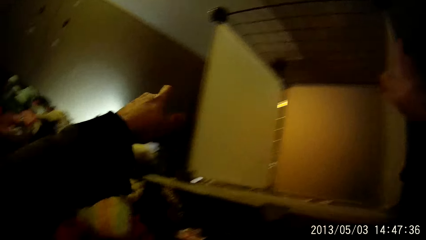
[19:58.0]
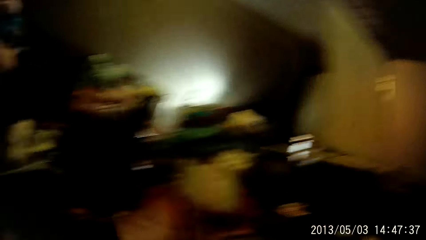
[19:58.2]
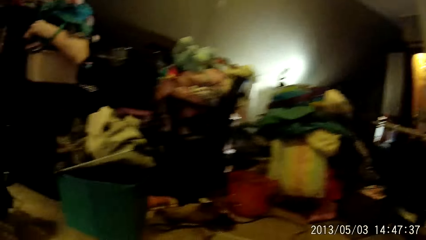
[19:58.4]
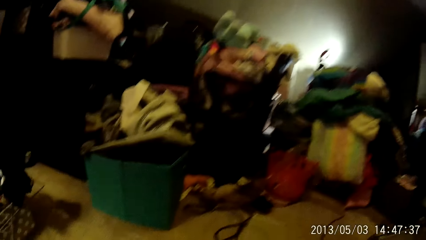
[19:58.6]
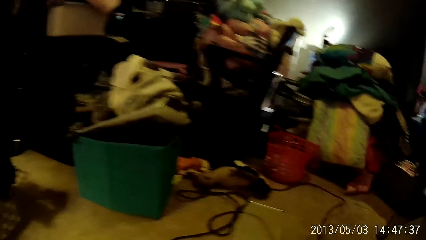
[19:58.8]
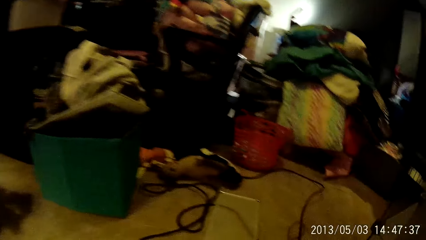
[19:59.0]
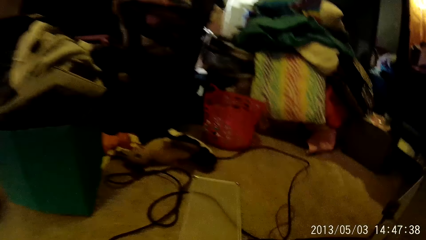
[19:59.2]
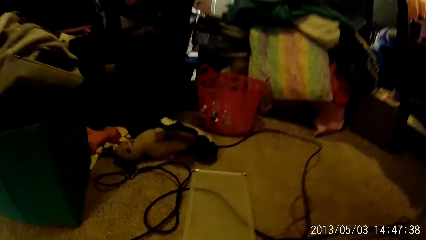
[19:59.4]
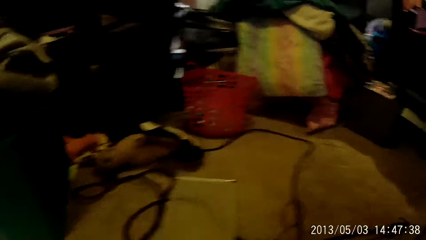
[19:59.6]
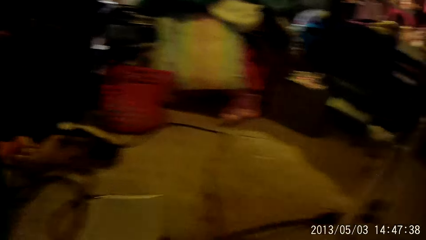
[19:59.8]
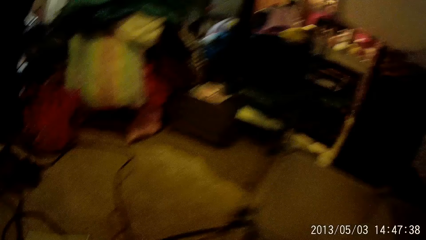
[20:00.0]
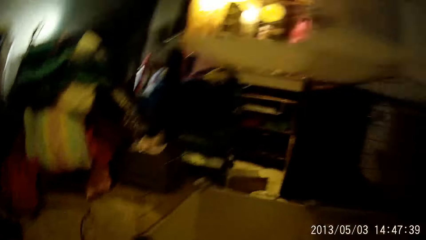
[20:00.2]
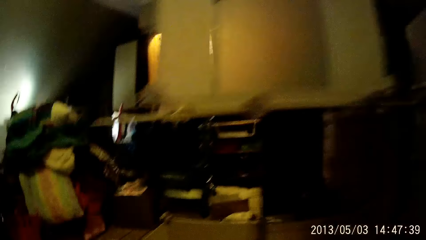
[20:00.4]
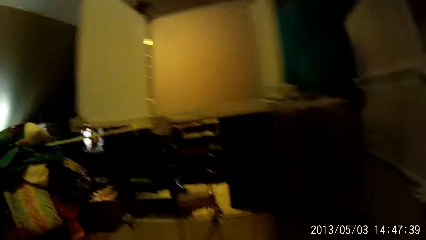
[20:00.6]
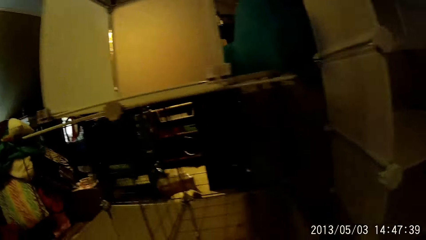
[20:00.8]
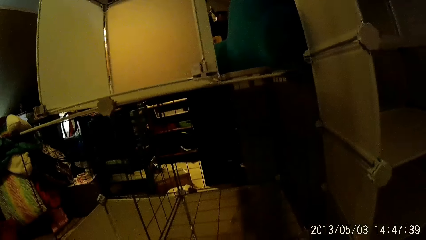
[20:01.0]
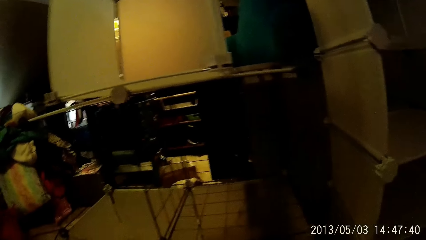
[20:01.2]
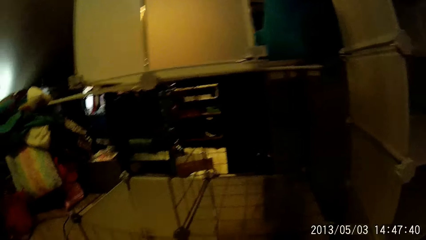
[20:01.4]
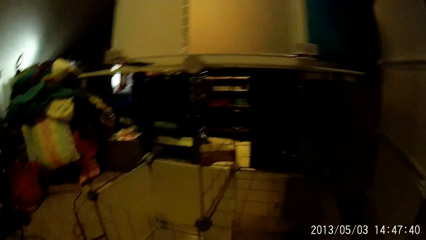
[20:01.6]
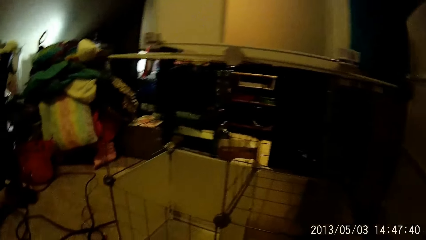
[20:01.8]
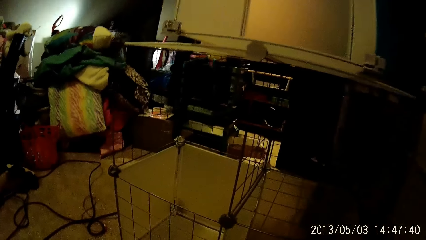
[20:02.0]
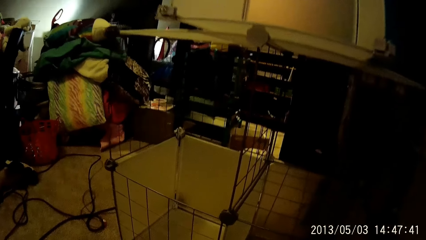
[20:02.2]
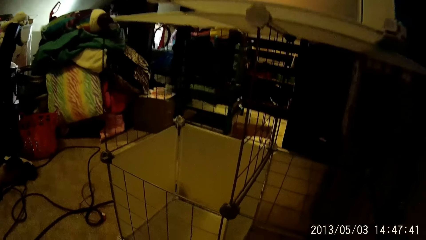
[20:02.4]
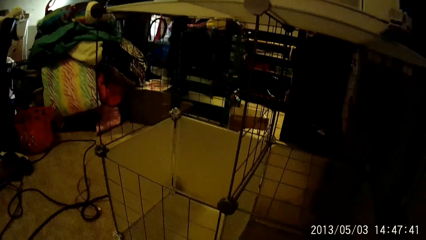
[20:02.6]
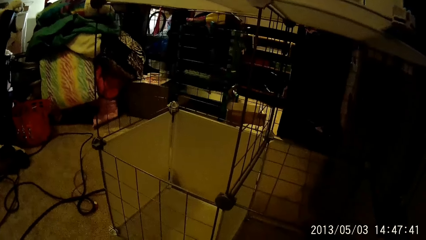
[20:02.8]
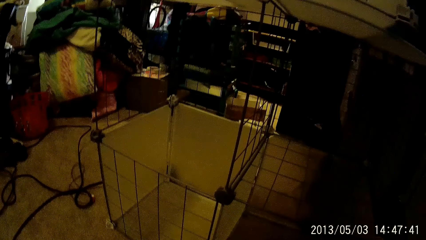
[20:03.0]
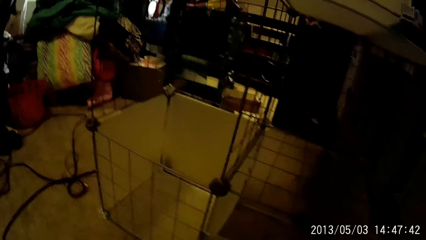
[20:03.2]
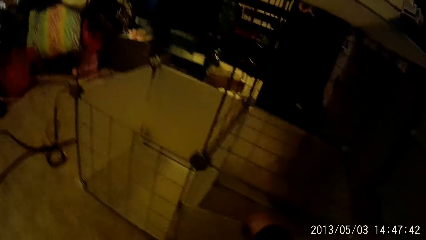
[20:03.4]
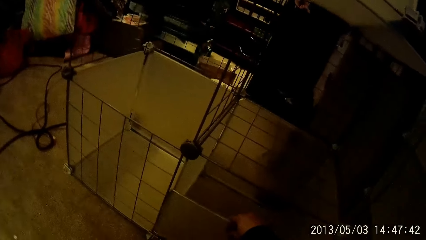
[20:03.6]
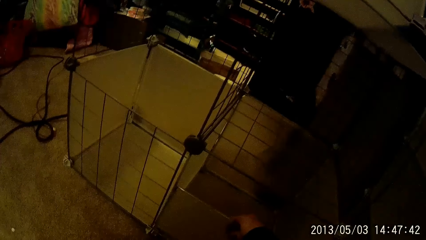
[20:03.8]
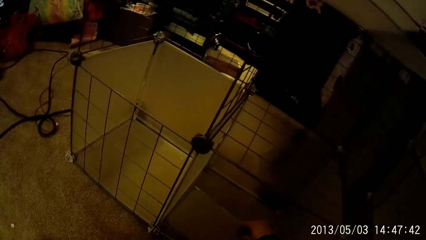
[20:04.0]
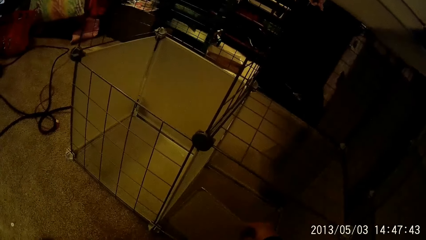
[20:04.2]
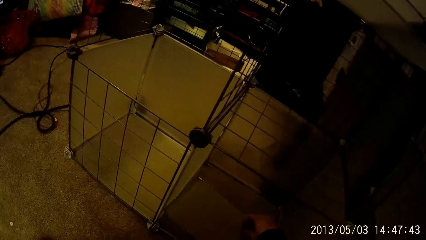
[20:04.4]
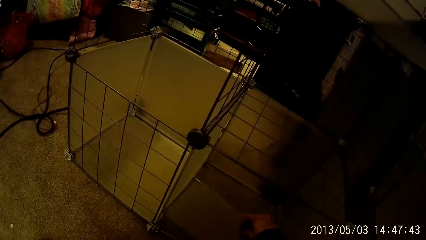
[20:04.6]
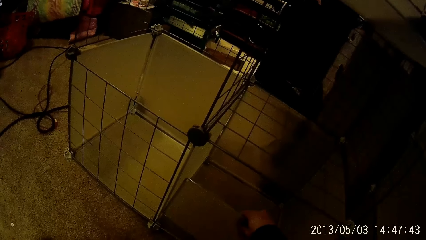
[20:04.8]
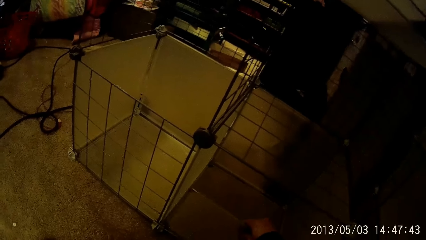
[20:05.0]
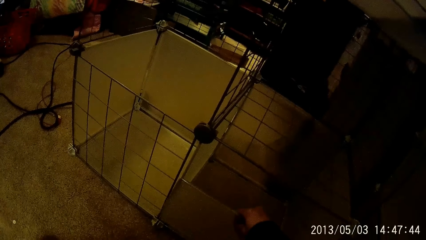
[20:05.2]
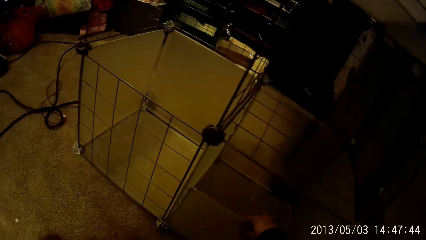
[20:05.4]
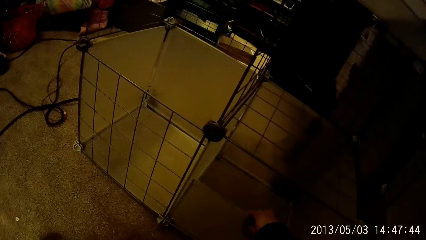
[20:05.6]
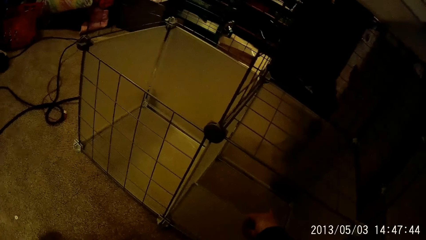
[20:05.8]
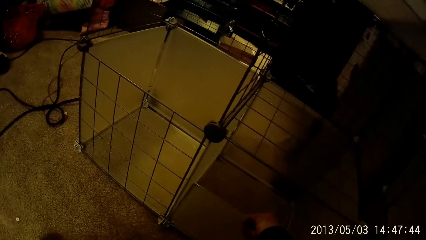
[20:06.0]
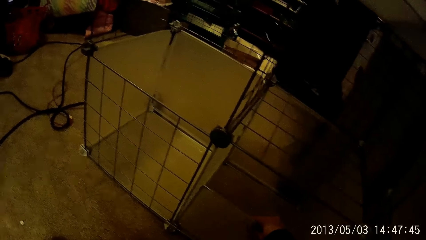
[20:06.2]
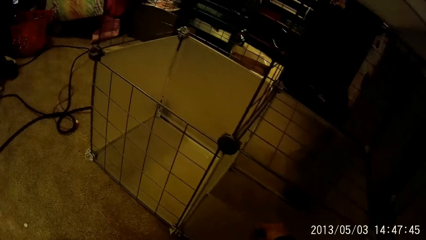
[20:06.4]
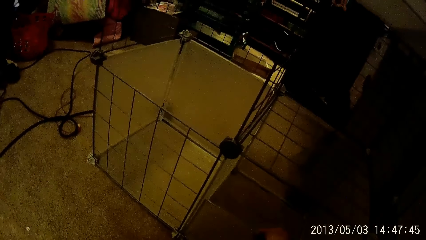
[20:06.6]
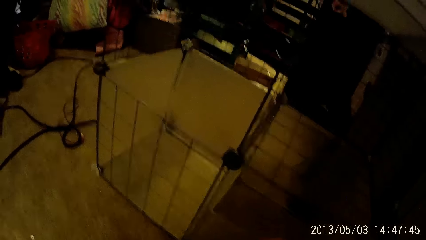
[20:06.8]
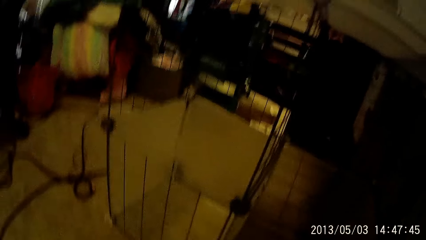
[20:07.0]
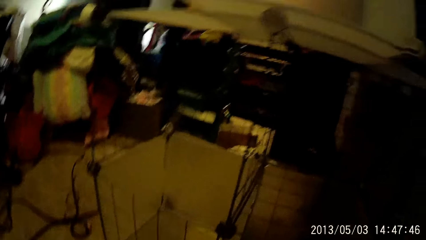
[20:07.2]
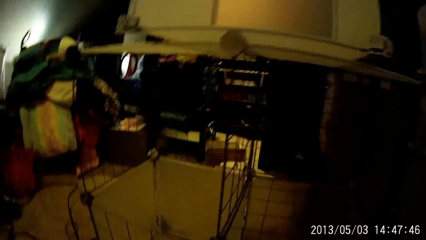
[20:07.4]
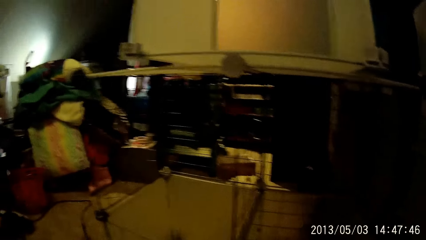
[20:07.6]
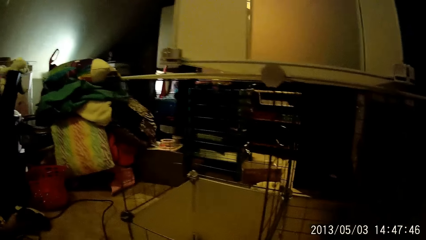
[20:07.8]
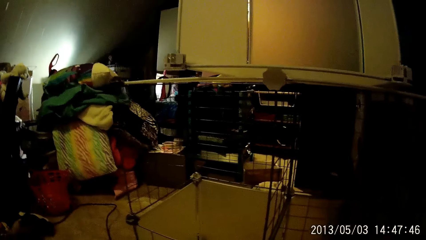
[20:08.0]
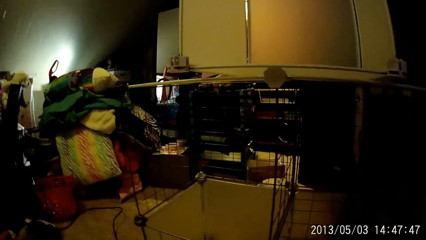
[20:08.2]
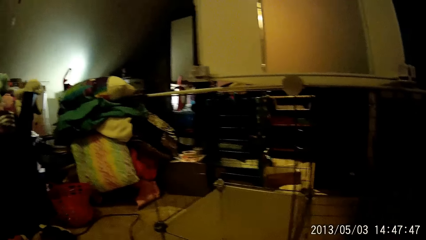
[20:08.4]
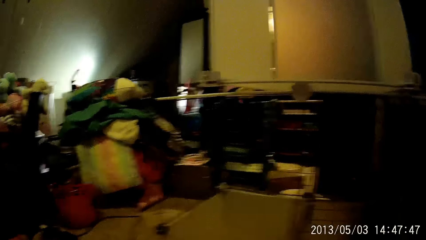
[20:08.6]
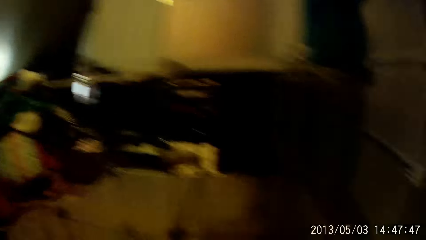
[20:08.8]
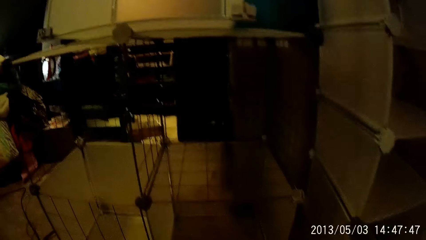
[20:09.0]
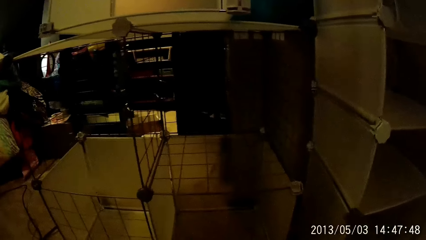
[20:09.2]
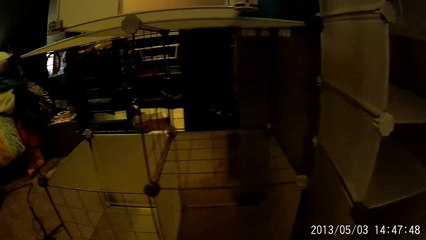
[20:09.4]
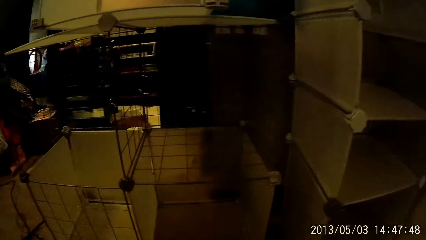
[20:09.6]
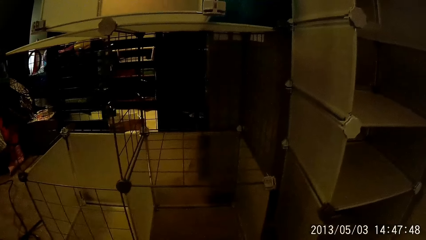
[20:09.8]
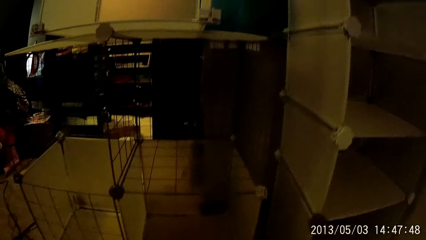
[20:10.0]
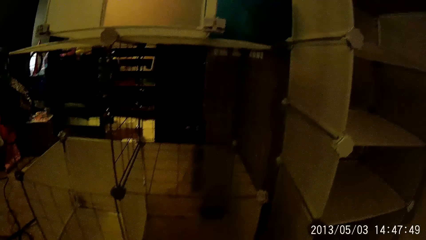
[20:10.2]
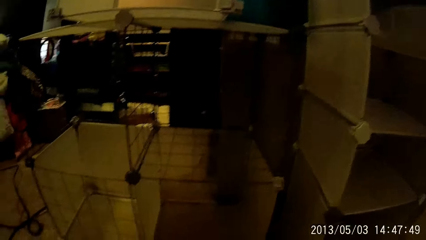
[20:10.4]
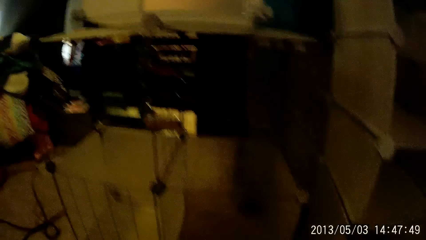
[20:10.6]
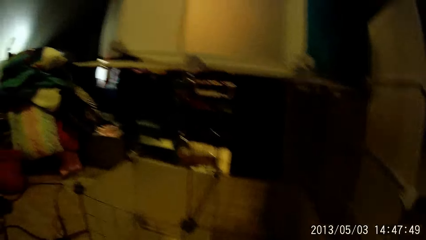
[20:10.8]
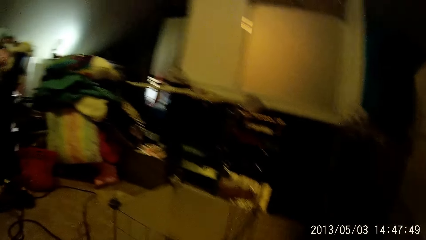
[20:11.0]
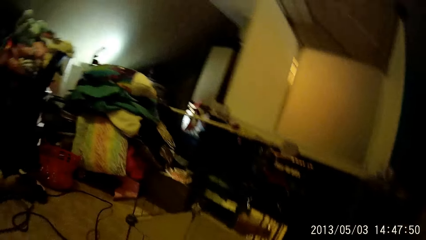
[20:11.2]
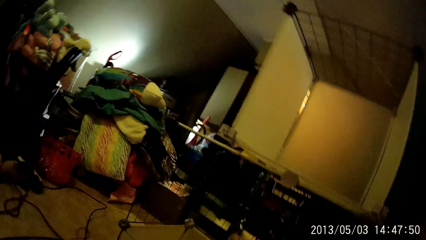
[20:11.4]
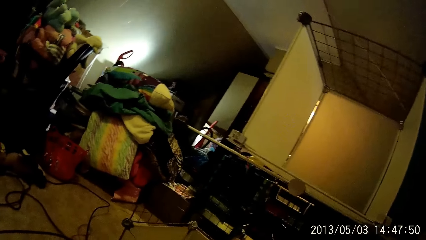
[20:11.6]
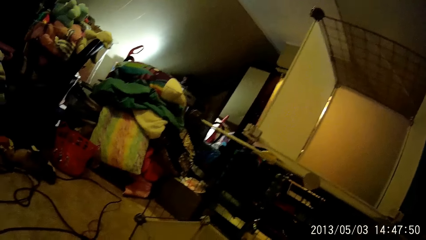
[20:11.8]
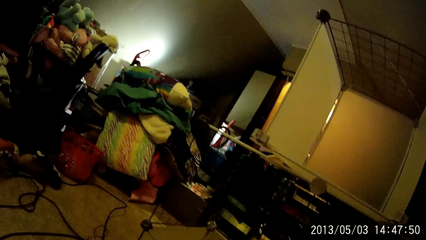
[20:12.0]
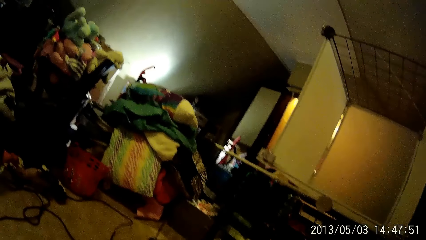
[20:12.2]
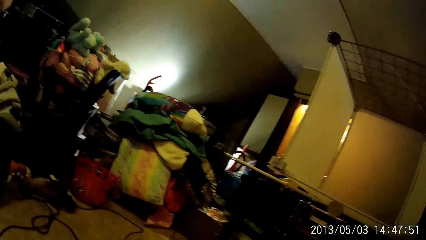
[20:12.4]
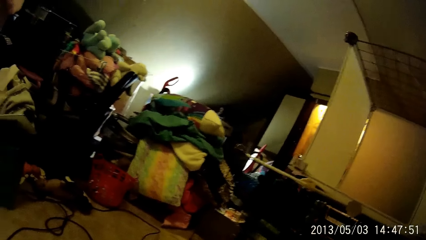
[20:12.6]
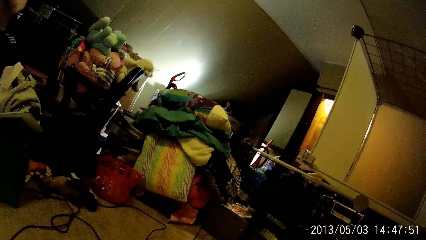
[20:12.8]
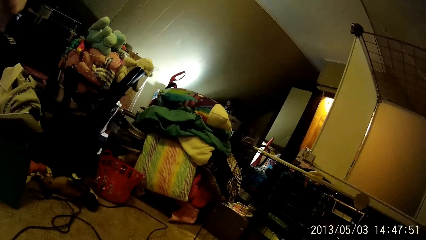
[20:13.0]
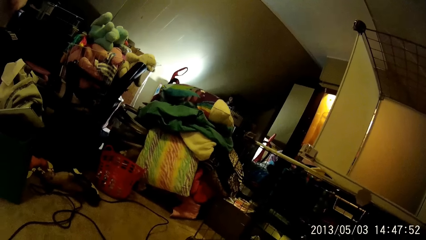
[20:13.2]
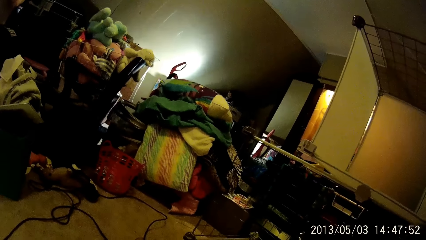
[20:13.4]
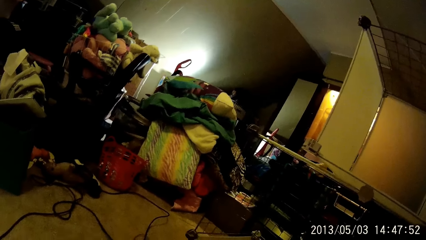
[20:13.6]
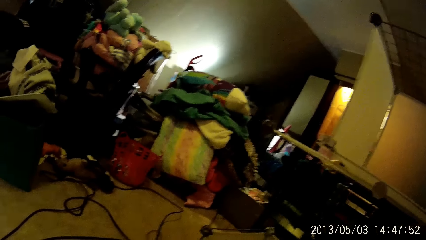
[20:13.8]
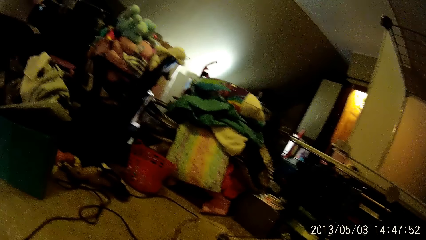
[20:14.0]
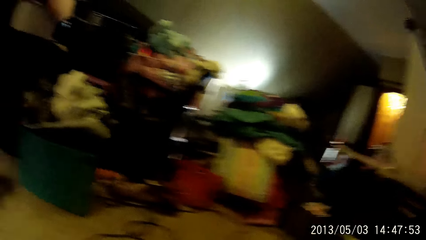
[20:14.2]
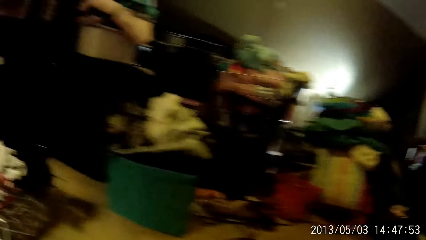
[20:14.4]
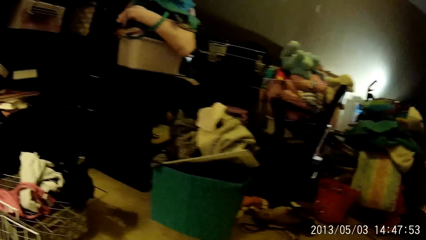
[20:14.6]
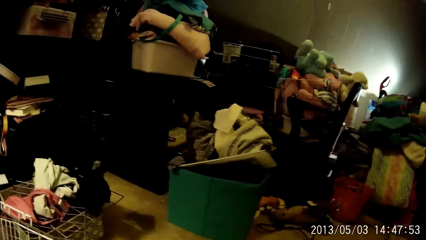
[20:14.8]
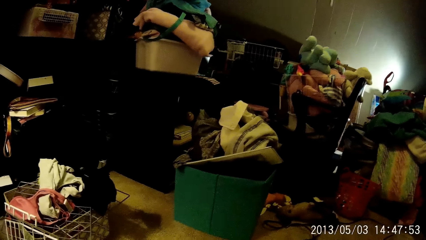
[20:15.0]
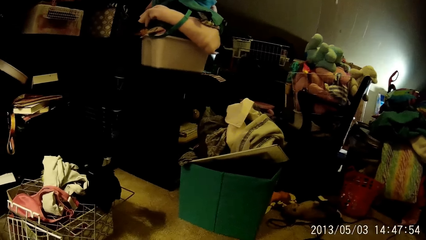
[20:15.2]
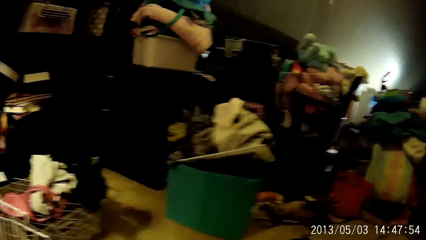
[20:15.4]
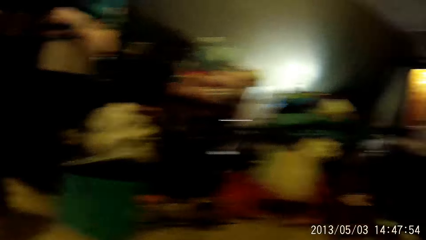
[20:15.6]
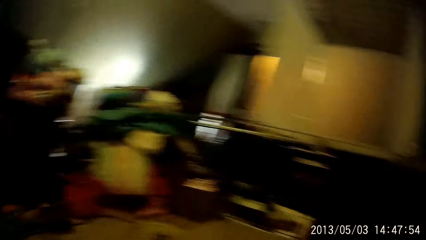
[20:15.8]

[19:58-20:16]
The camera wearer picks up the part of the plastic wardrobe. He fixes an edge of the giant detachable wardrobe with his right hand. He looks around.
